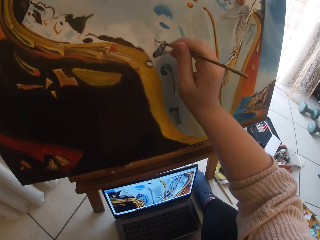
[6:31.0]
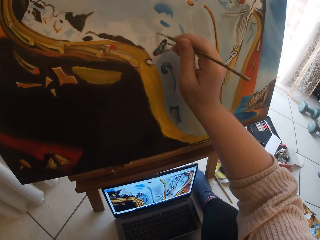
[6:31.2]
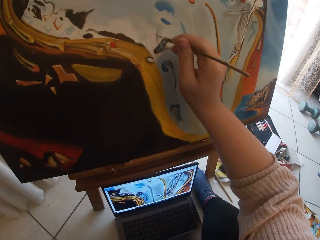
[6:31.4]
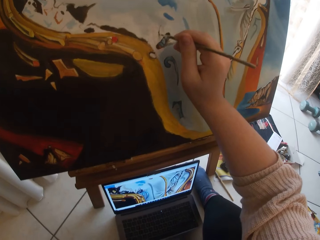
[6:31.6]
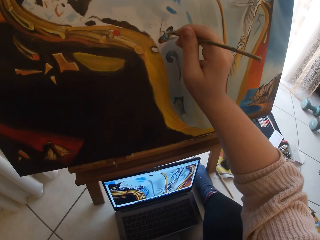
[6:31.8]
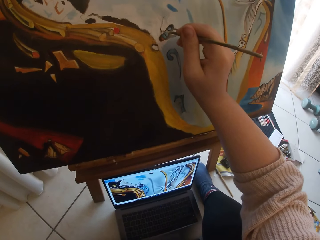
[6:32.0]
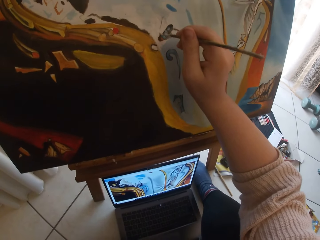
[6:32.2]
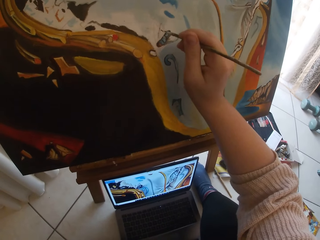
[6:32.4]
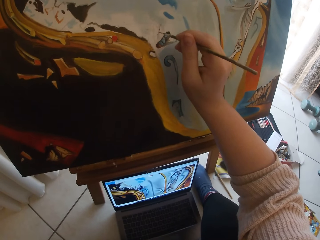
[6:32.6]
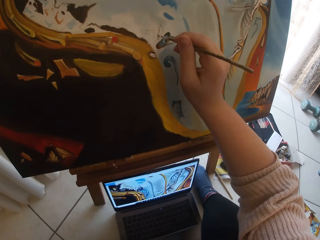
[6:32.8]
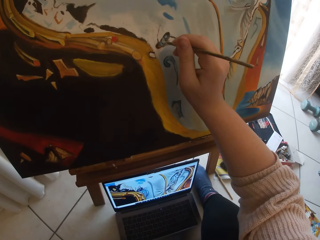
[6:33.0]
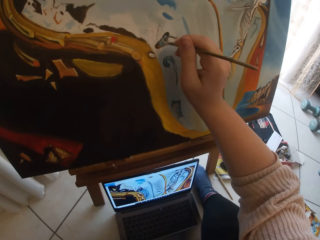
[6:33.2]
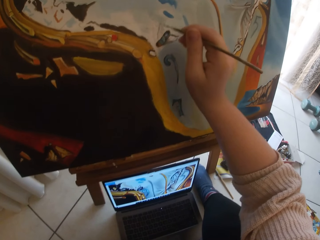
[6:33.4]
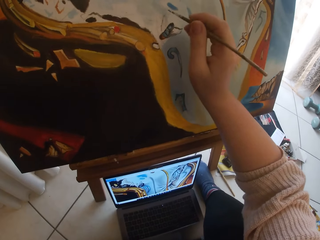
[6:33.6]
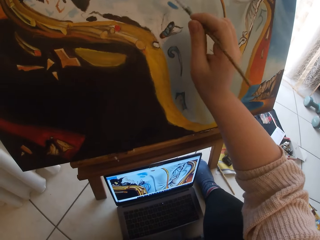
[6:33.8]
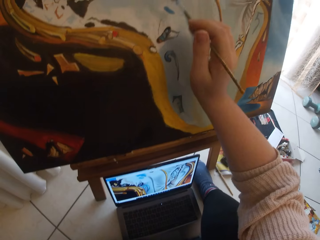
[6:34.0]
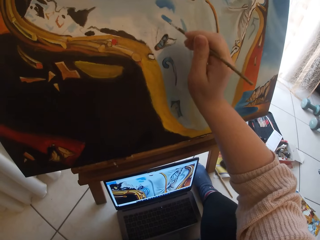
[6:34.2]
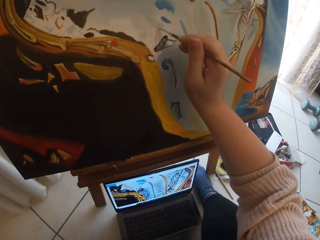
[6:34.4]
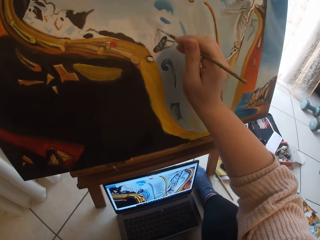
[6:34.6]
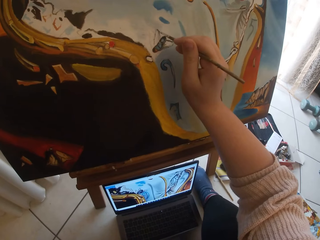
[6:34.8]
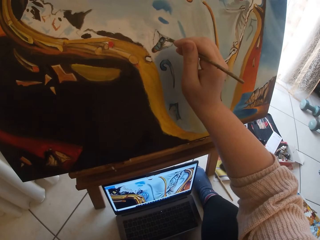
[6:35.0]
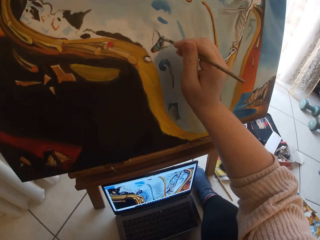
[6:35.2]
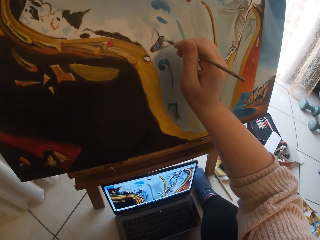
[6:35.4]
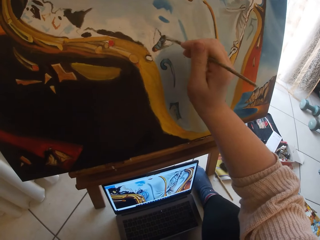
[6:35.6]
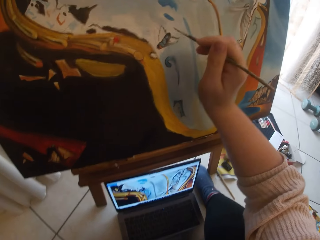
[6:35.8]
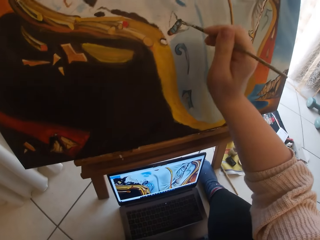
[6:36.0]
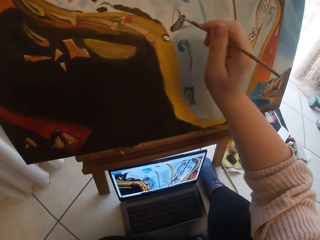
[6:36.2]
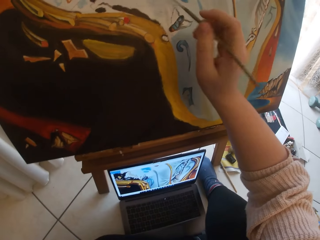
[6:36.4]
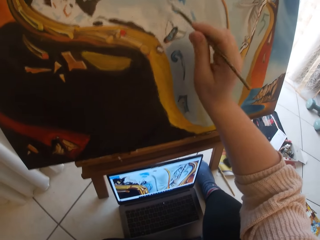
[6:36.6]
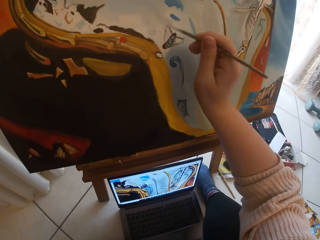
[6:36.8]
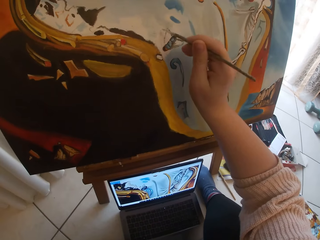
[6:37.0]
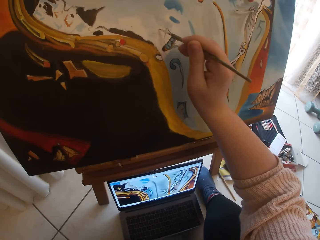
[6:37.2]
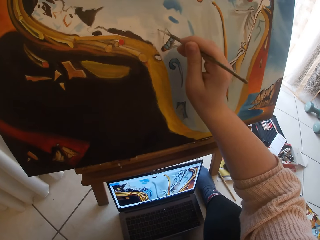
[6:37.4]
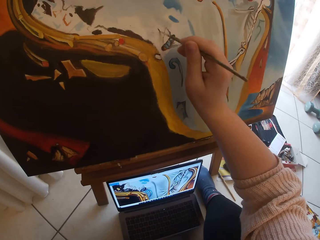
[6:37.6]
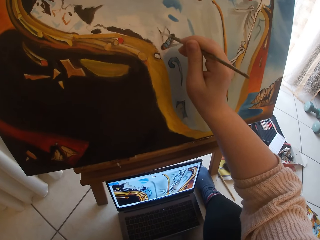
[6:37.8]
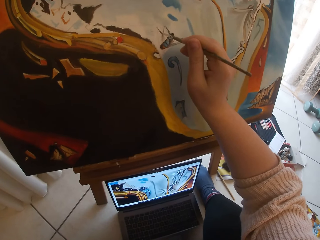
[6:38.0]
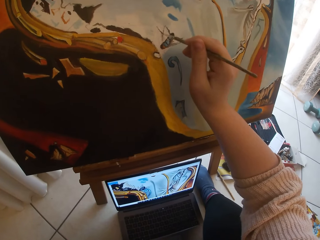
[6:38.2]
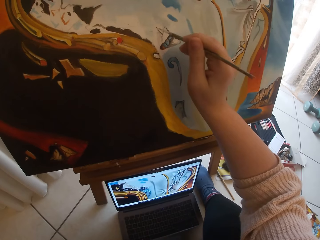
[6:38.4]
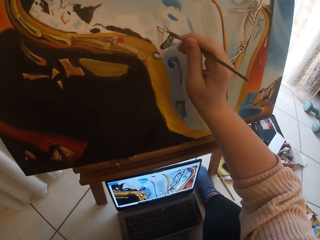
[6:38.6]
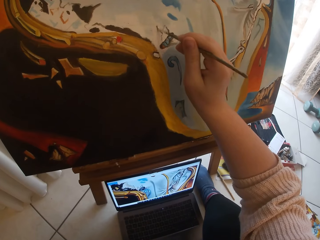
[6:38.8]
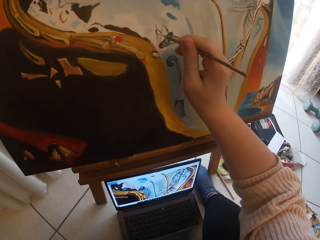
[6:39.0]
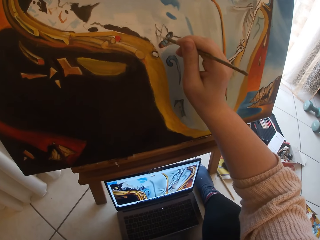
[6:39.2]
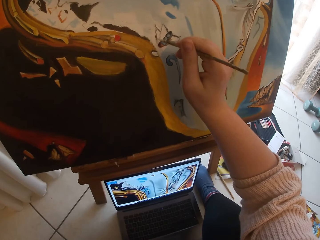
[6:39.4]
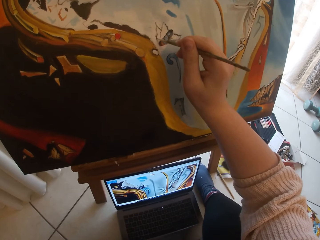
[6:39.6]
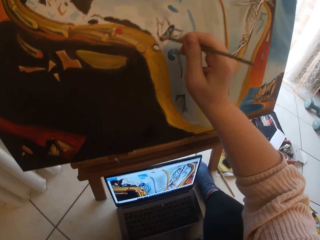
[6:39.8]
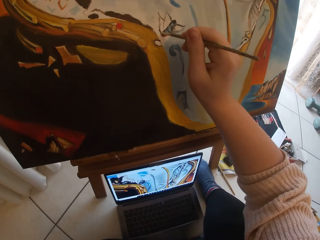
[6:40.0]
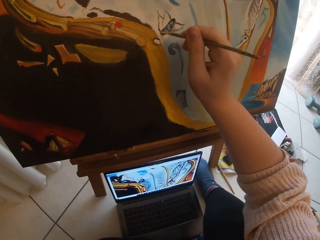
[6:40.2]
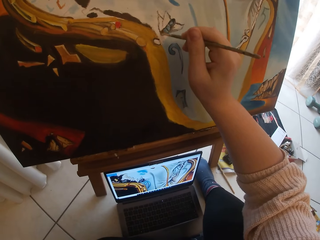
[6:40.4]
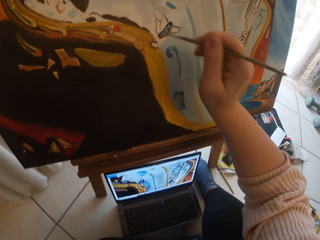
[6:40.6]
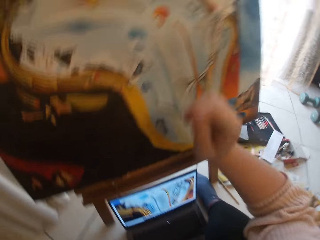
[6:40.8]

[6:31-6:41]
The camera wearer paints on the canvas.

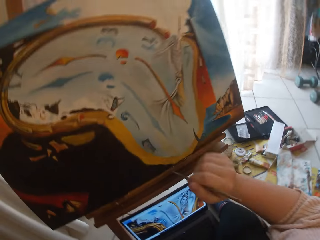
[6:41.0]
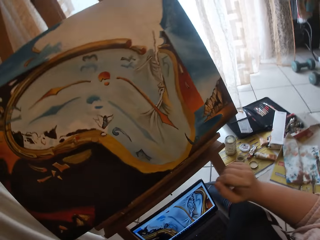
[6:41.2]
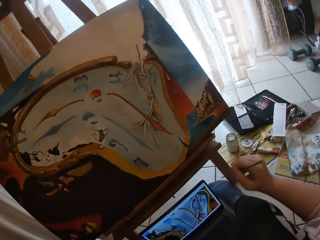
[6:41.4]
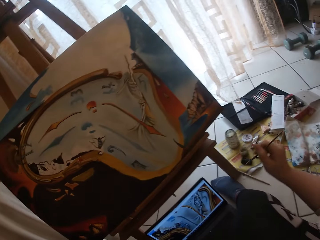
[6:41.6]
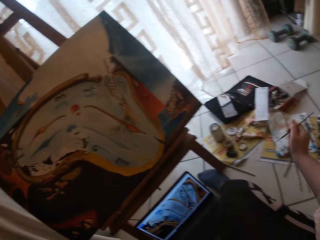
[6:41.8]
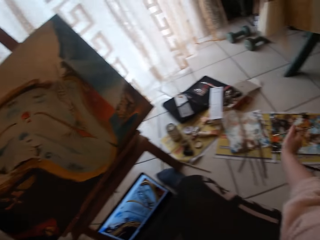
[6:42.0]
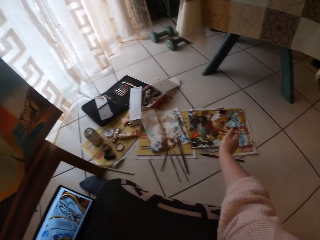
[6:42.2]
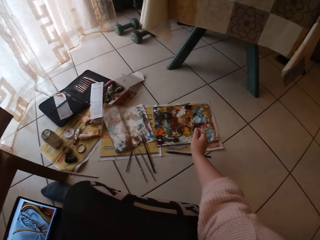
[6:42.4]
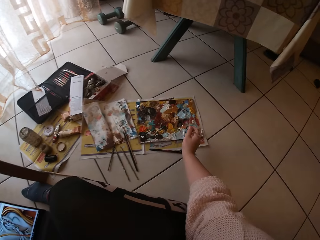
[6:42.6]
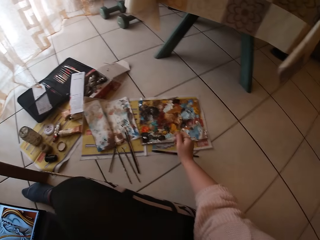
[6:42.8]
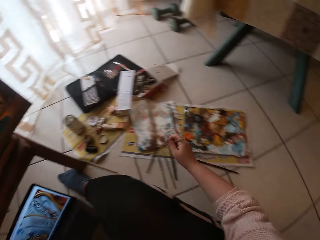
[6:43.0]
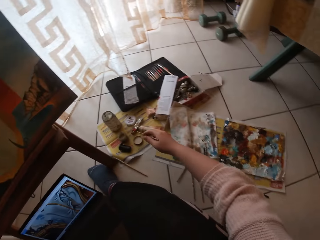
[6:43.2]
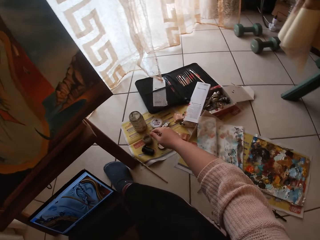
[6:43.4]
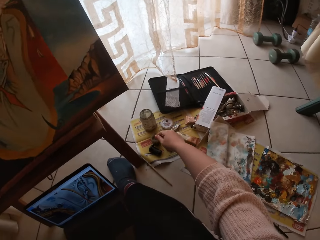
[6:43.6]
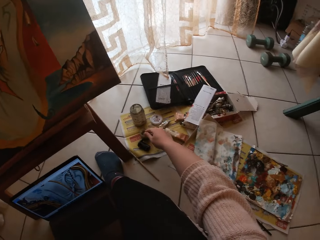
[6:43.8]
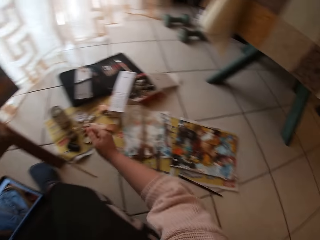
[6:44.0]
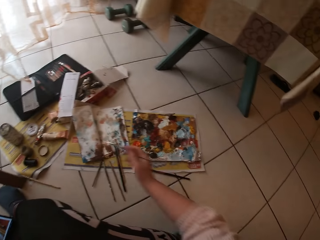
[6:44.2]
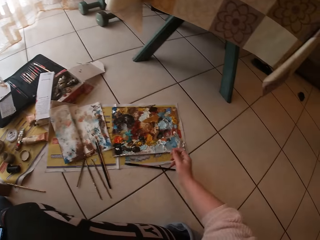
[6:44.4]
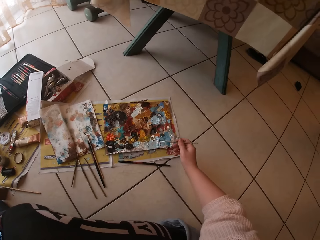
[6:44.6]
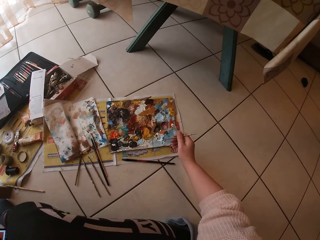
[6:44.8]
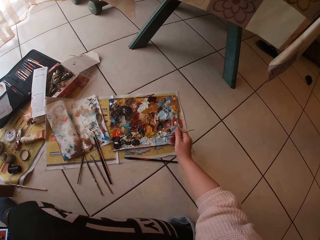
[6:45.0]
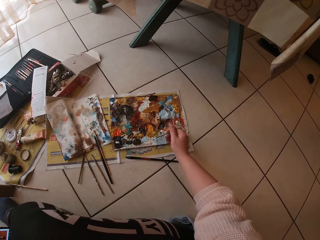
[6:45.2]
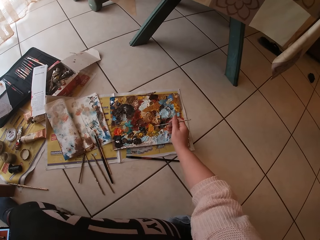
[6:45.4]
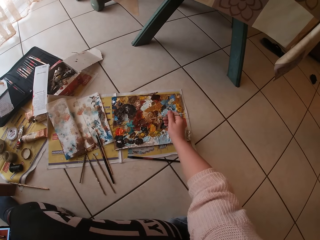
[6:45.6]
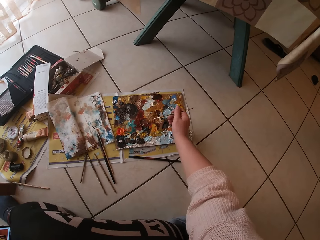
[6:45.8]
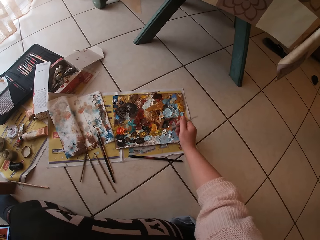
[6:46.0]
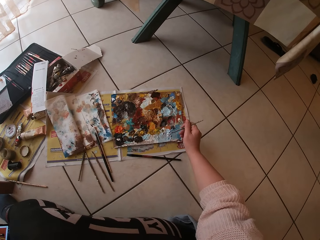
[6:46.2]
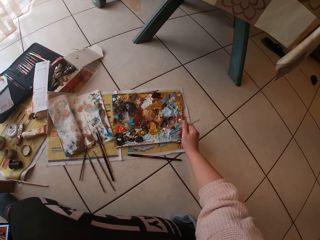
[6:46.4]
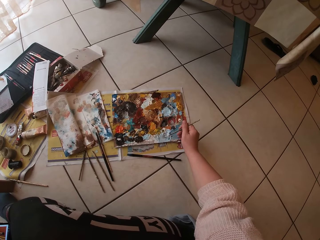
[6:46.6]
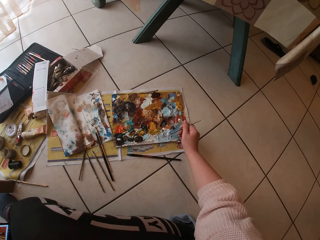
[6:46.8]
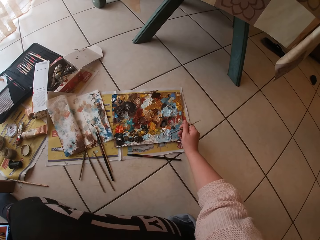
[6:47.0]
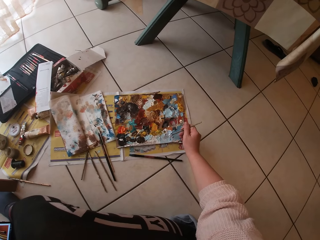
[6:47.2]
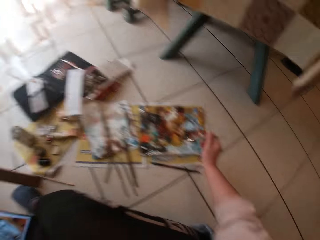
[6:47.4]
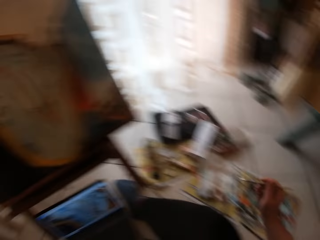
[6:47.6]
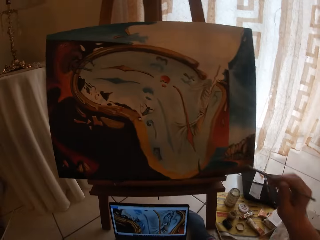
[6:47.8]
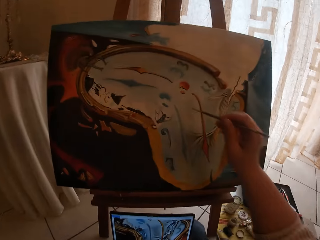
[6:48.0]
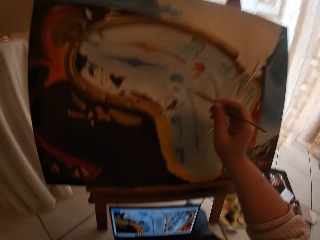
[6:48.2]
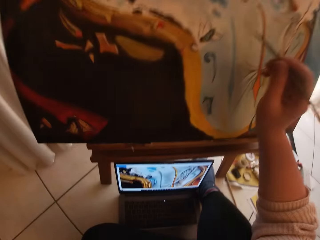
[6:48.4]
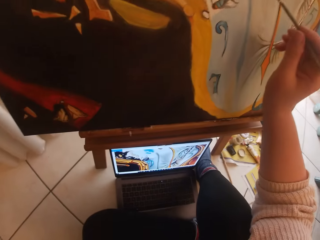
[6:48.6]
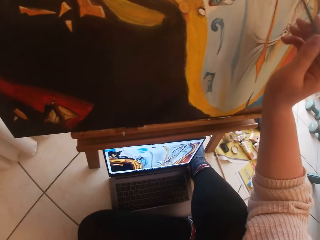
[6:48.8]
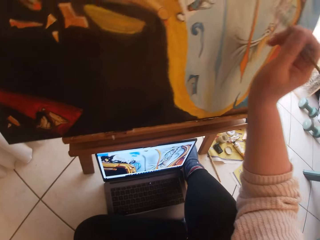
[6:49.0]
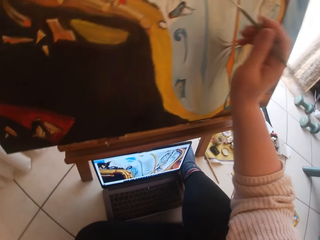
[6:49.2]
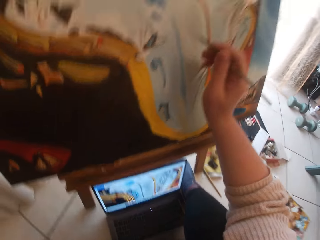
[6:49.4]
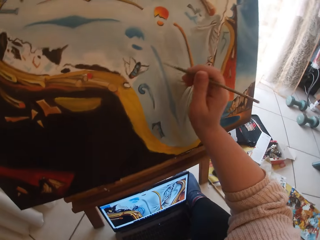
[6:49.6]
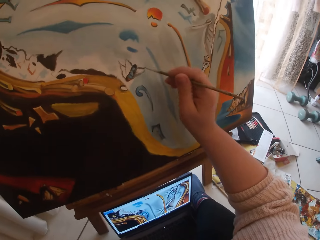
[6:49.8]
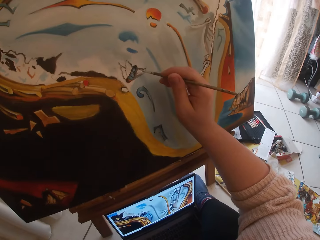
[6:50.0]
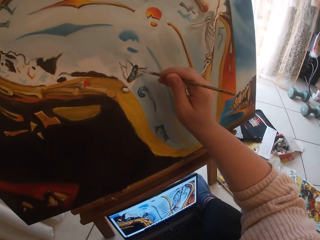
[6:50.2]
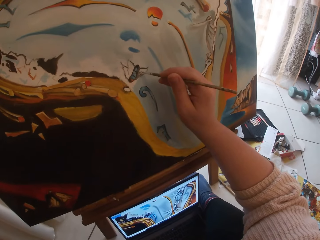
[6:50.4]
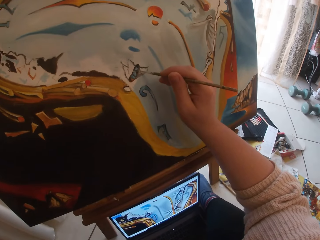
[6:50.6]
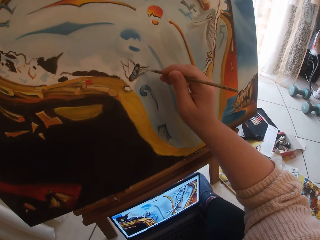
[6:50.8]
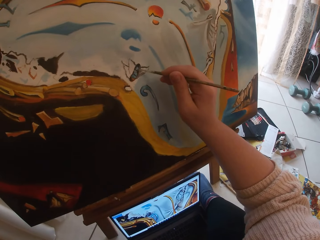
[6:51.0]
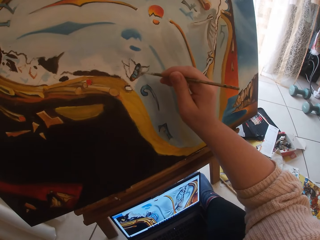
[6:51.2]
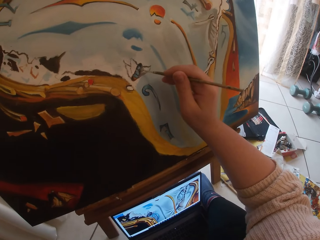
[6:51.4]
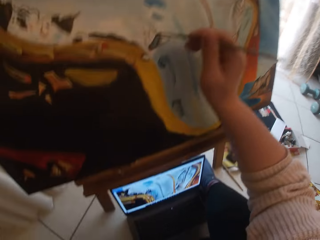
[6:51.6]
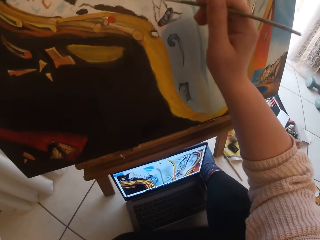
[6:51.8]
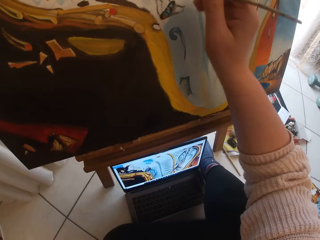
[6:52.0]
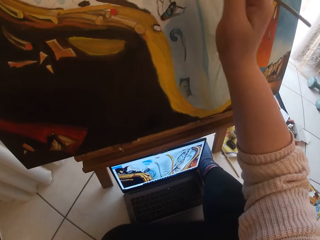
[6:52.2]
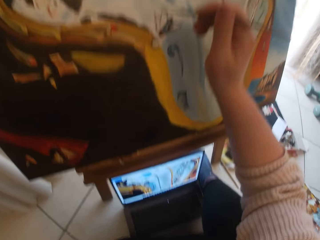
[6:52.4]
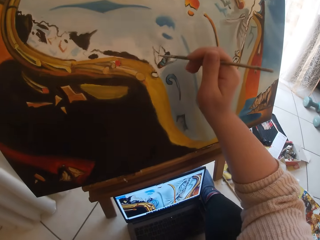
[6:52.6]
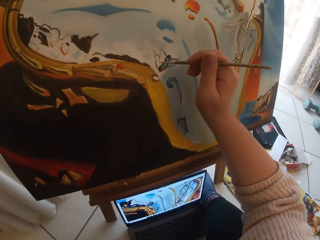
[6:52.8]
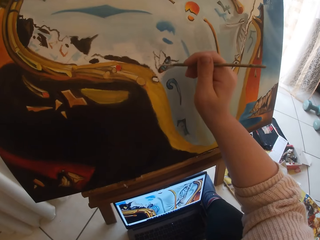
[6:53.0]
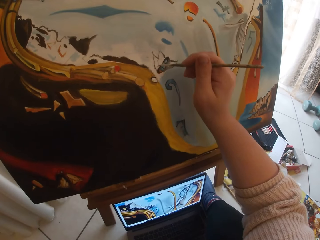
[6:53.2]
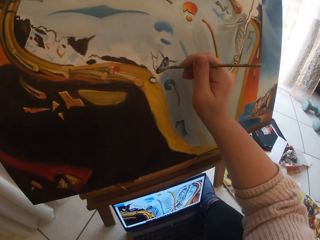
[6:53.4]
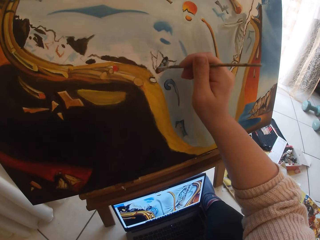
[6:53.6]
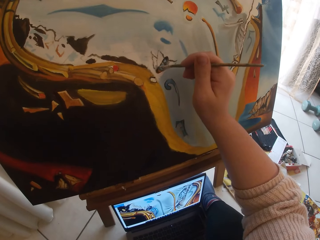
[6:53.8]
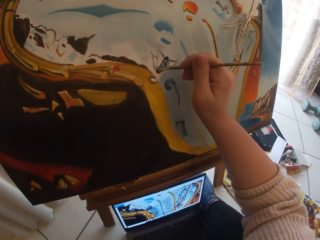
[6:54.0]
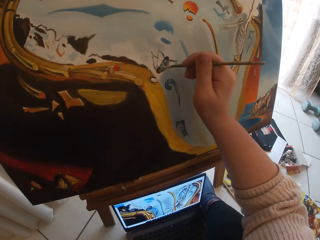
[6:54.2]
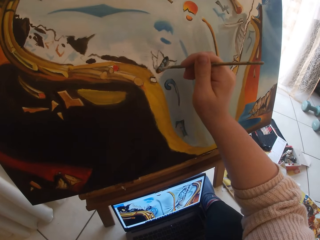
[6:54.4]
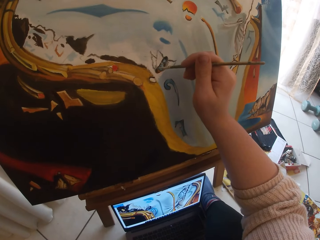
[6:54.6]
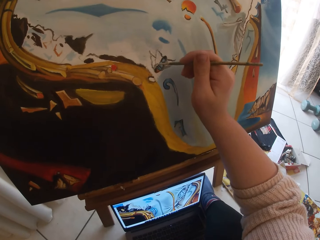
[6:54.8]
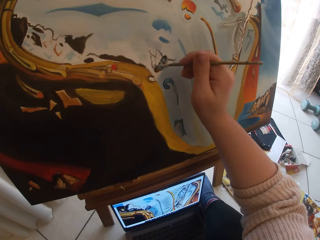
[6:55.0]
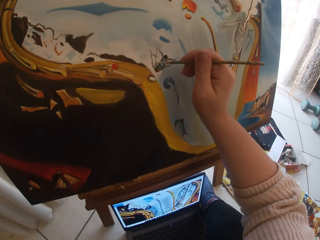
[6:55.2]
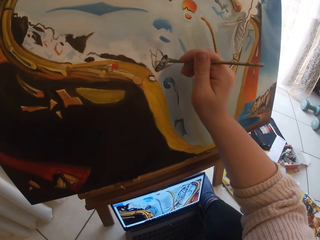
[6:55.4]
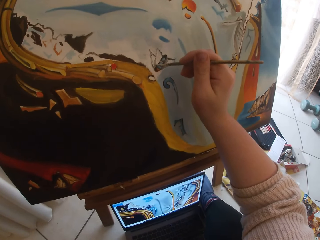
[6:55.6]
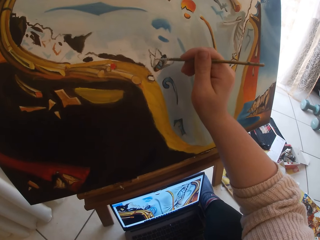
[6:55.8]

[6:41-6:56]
The camera wearer swirls the brush on a palette. They dip the paint brush in the liquid container. They brush paint on the palette. They look at the laptop. They paint on the canvas. They look at the laptop. They paint on the canvas.
